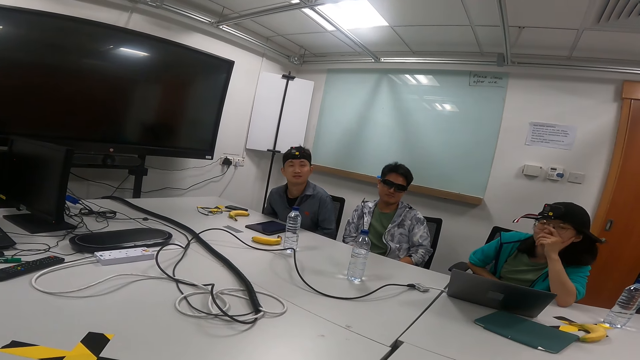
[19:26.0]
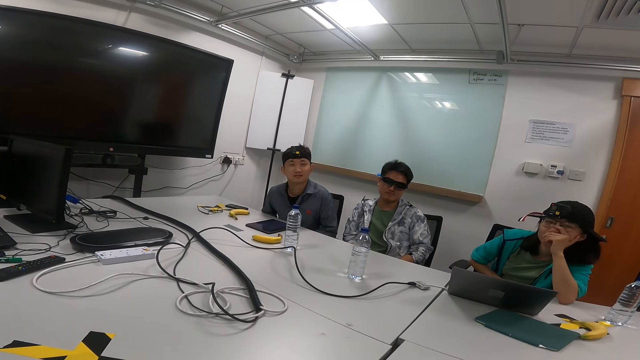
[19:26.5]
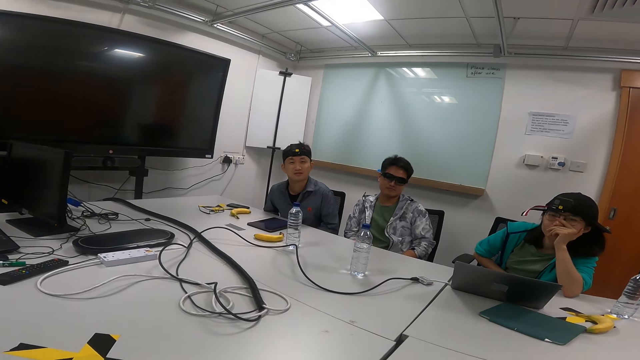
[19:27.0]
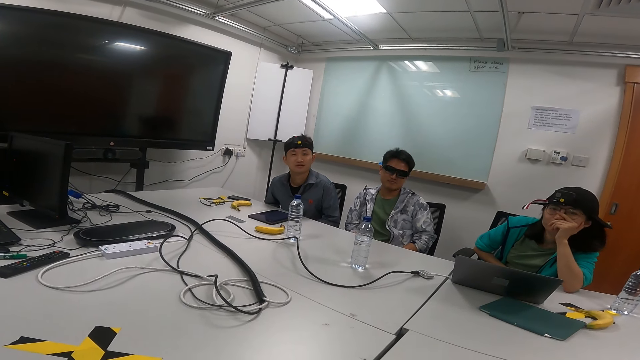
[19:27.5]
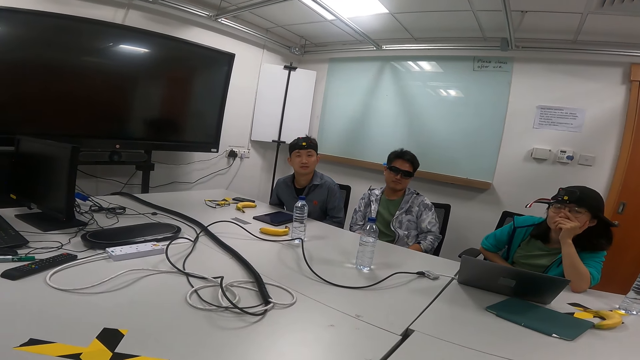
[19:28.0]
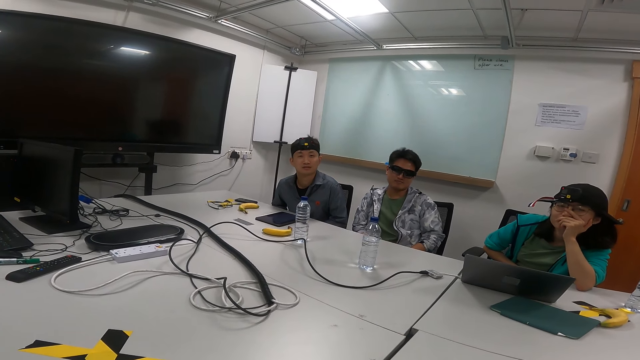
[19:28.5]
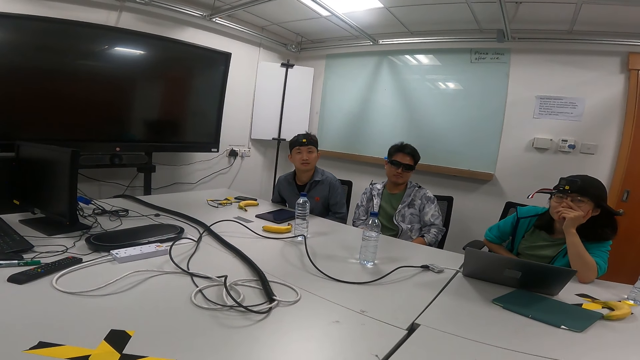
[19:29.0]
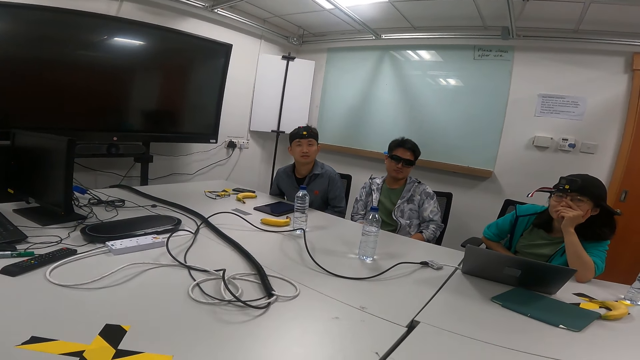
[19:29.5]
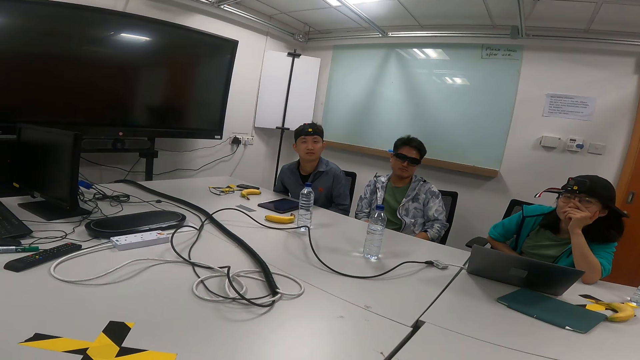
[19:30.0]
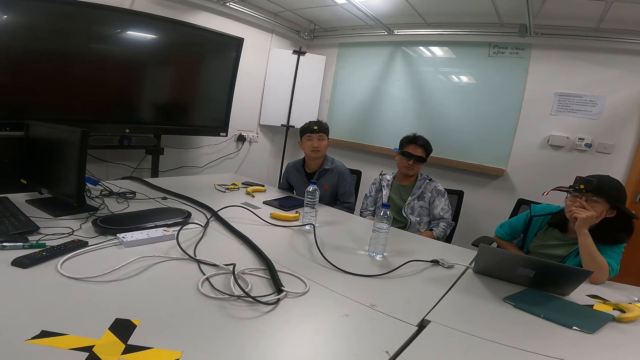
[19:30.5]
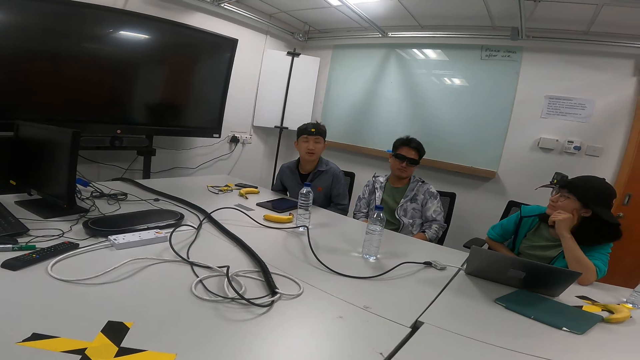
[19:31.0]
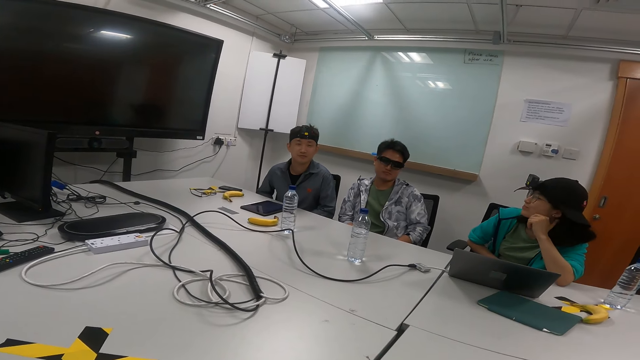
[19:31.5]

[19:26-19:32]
A person moves her hands.

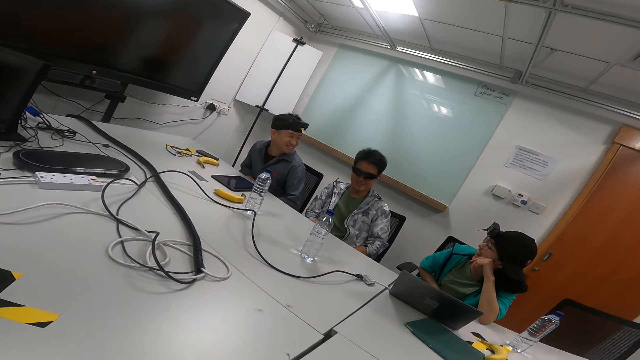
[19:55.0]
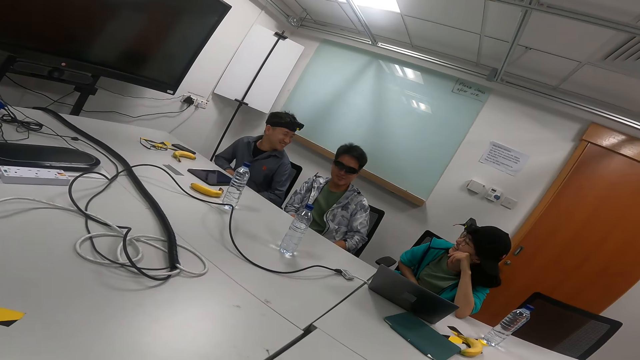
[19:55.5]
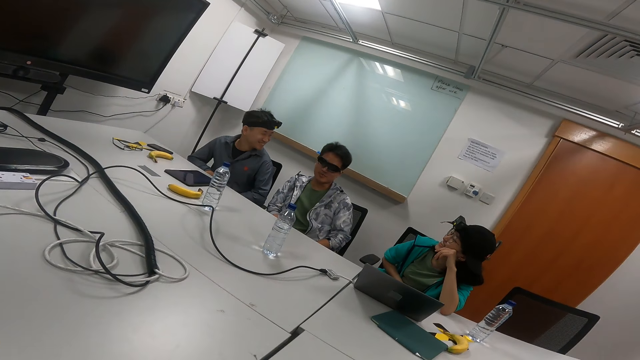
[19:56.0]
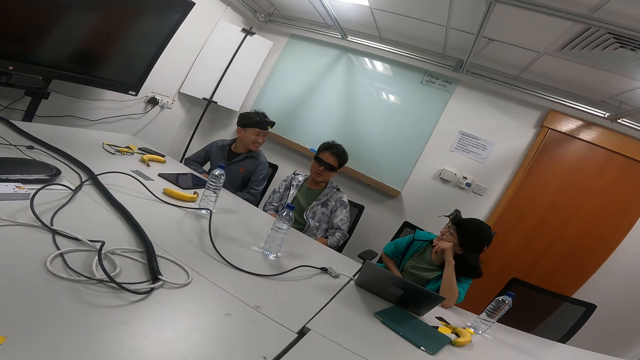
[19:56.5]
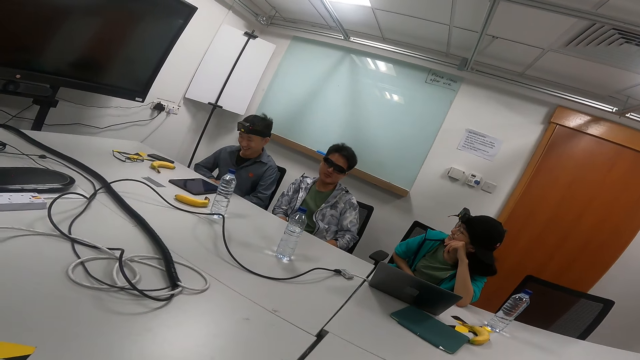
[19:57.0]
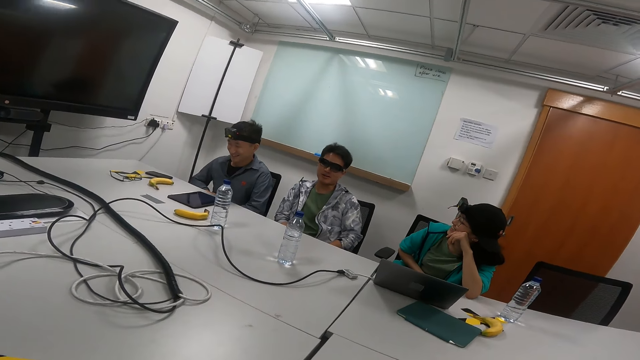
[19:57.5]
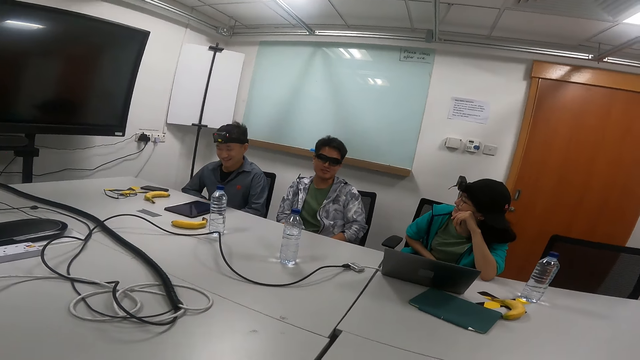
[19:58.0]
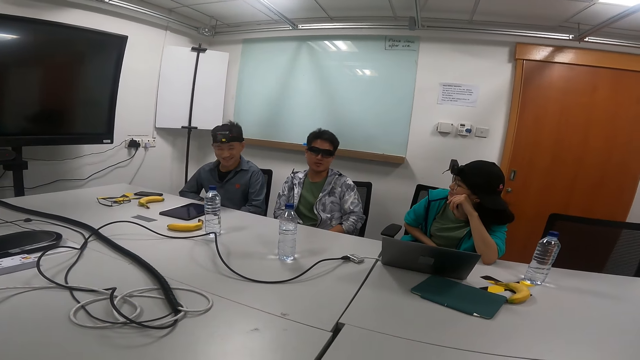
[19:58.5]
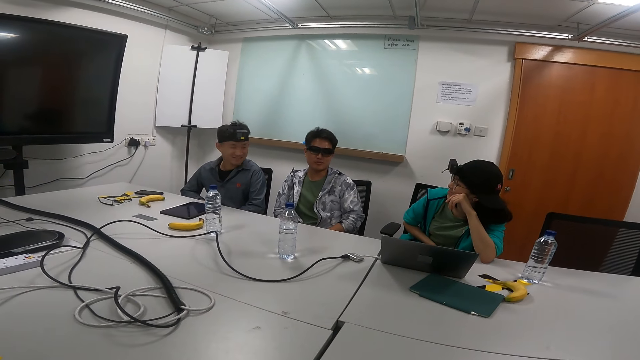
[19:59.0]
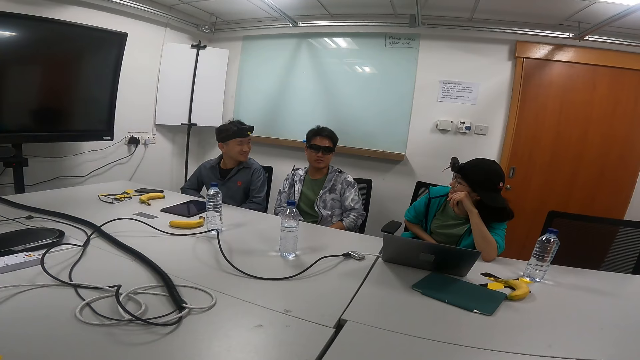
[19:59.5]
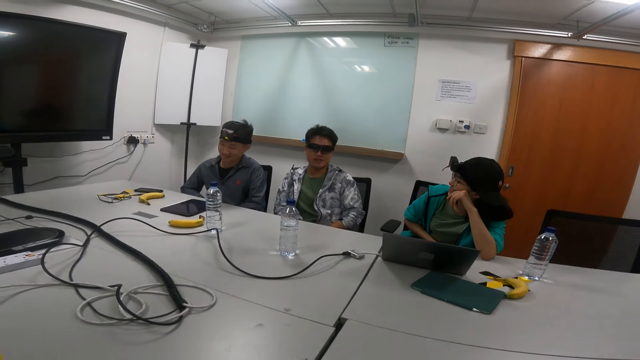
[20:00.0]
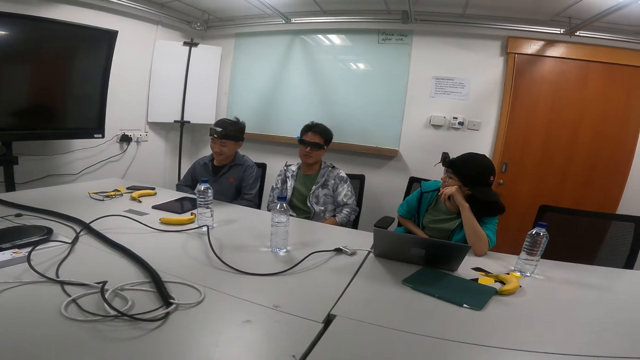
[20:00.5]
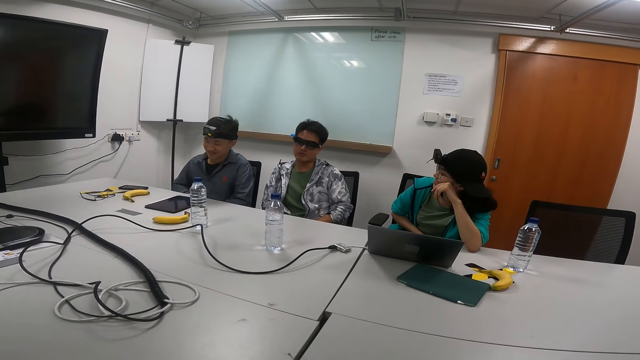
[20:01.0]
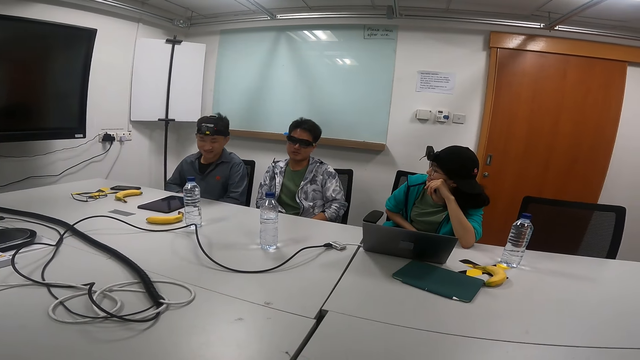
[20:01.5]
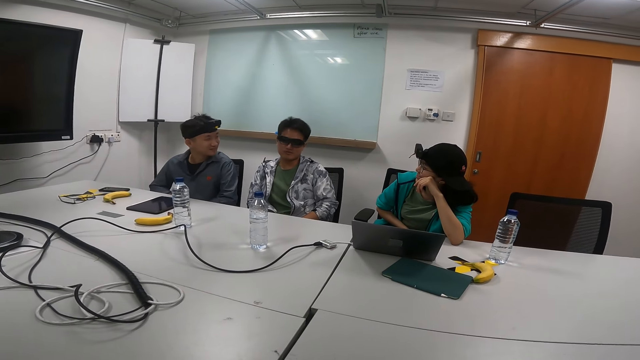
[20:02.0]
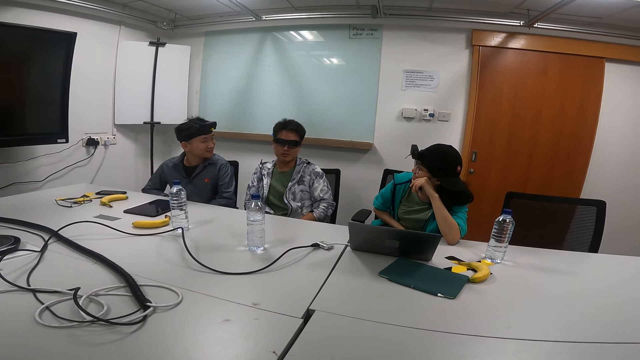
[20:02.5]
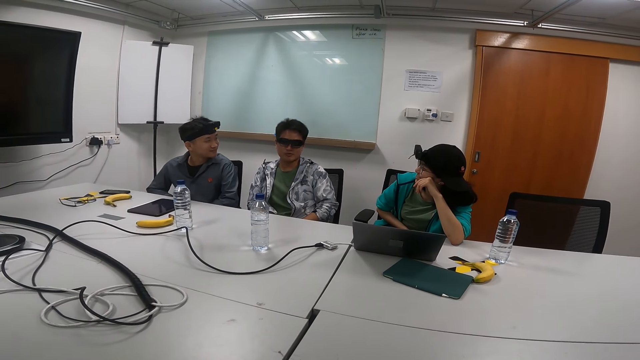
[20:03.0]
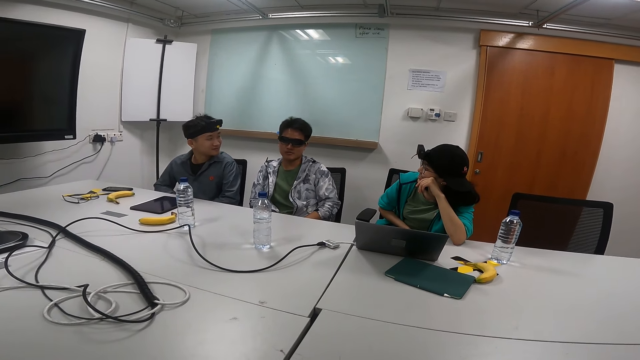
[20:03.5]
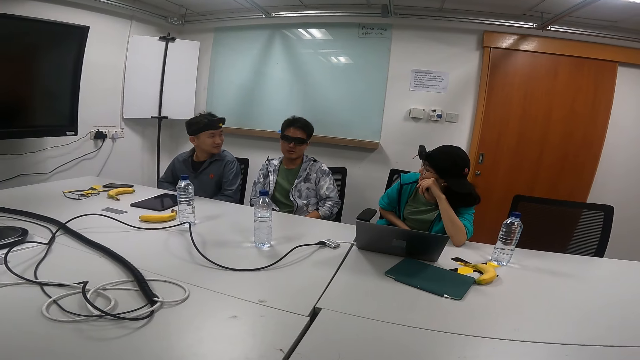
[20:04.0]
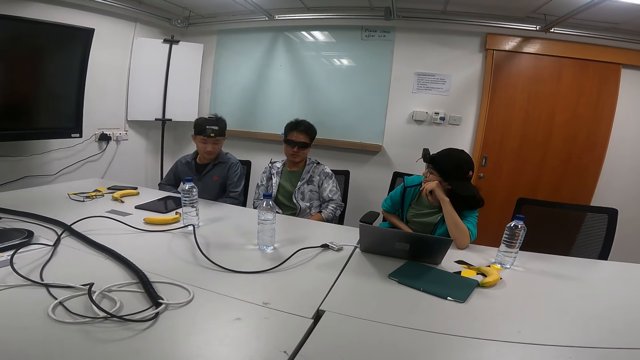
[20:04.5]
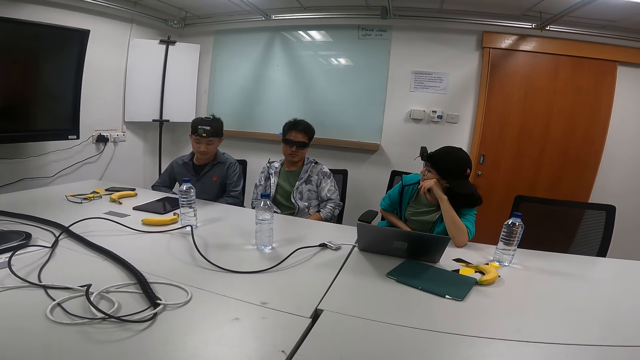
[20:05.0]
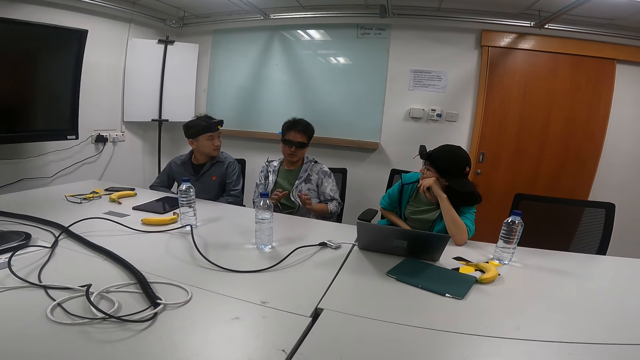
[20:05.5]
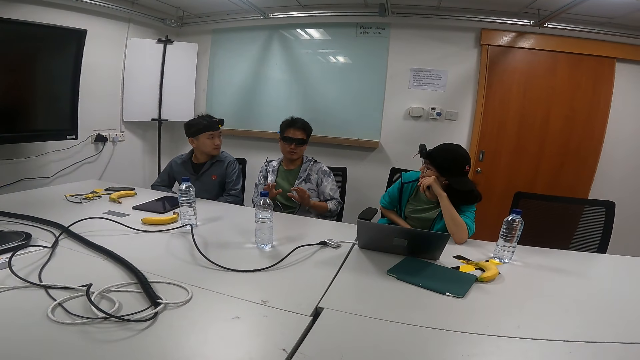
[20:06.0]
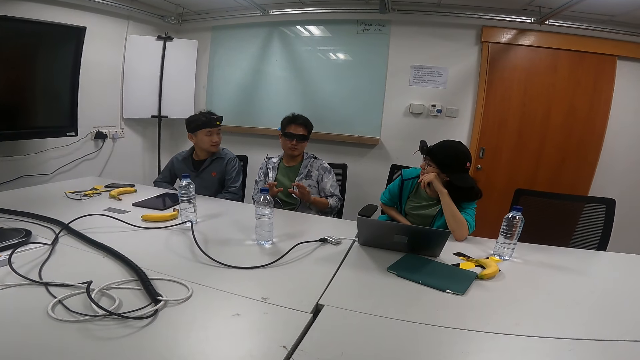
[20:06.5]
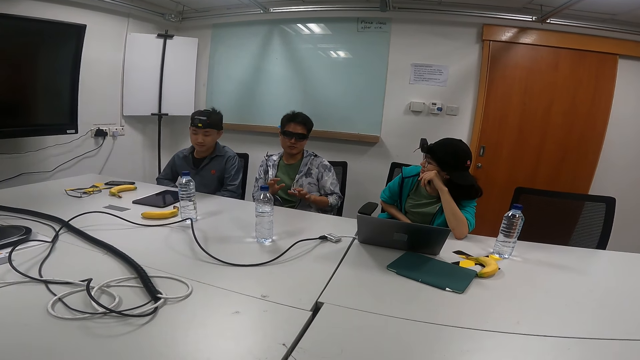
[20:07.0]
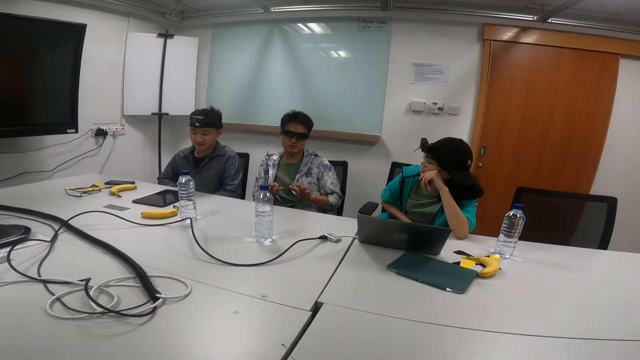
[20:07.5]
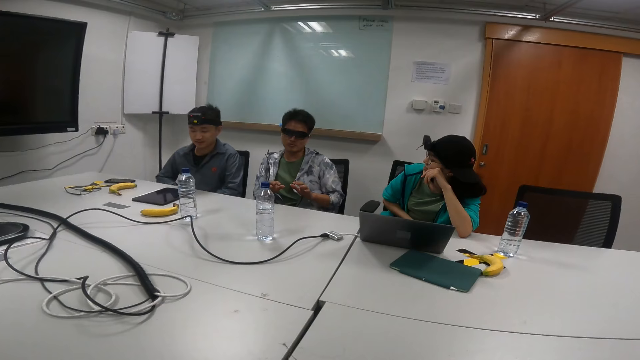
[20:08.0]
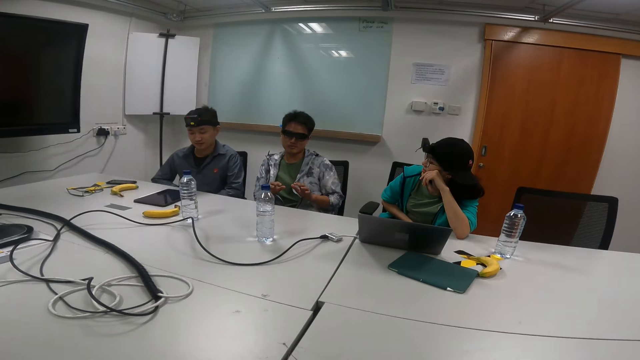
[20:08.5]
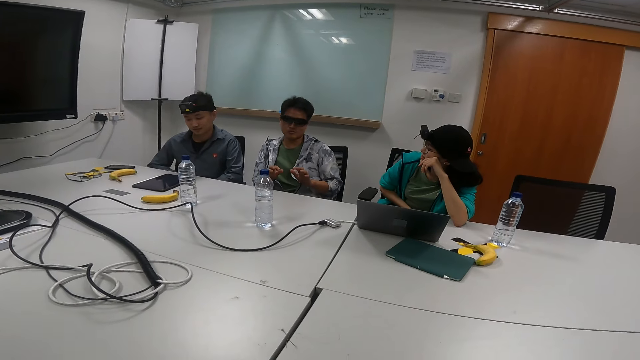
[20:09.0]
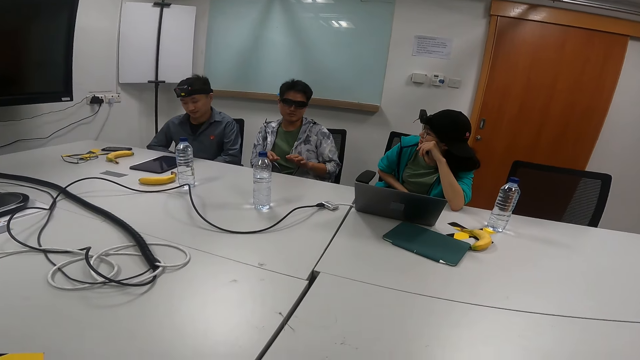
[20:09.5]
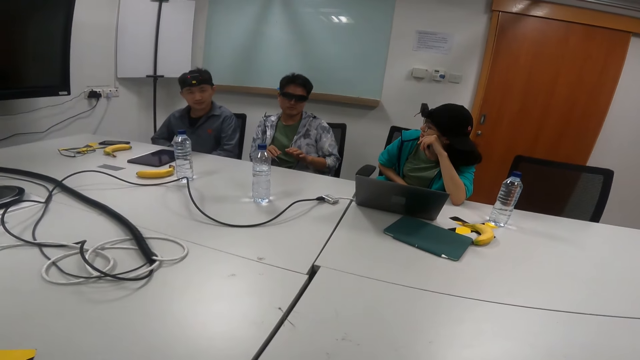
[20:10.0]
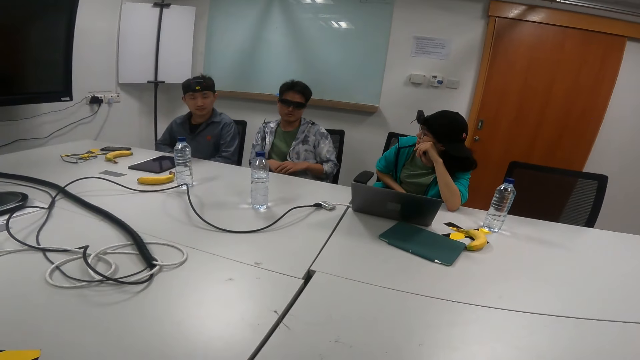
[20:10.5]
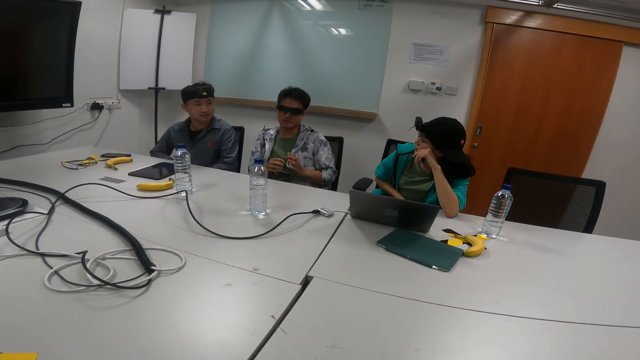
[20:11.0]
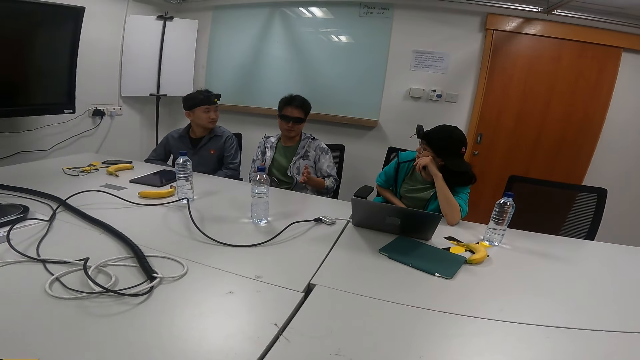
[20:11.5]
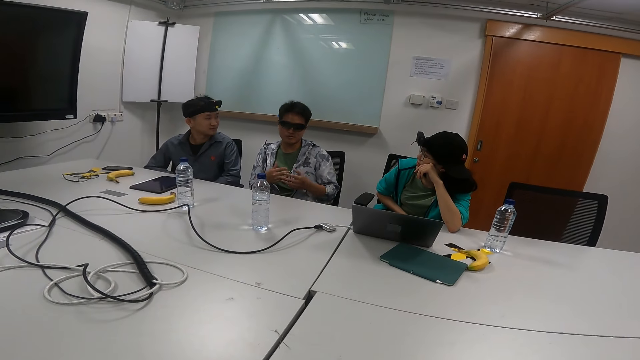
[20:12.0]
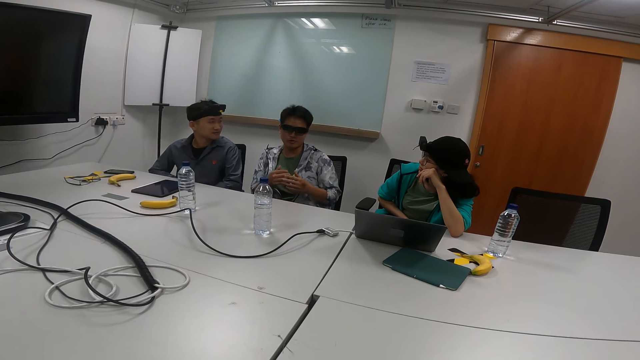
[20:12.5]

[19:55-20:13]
A person talks in a meeting room. Another person swings on the chair. The first person talks with gestures in a meeting room. She moves her hands.
